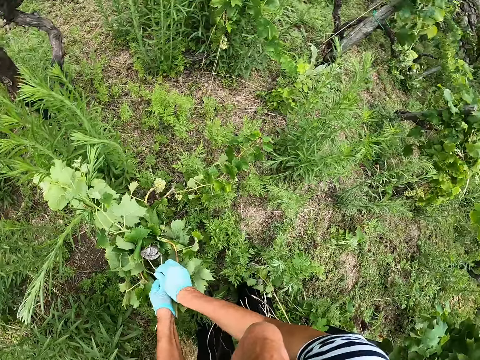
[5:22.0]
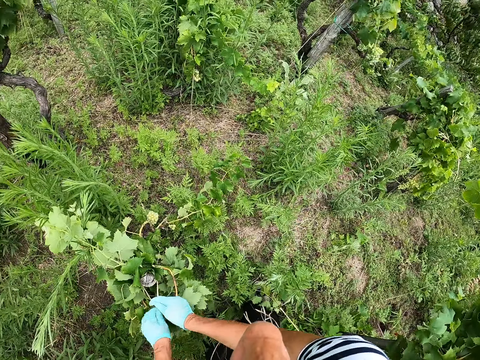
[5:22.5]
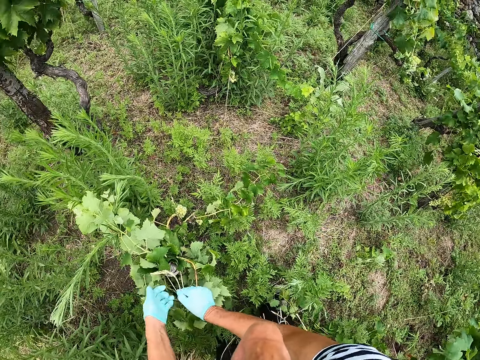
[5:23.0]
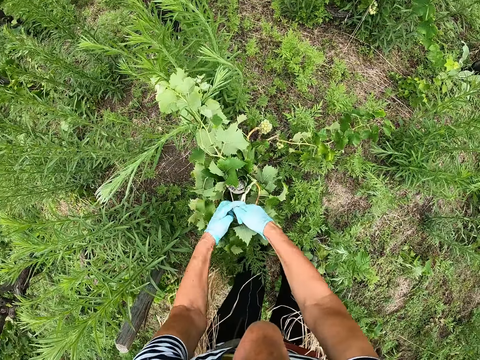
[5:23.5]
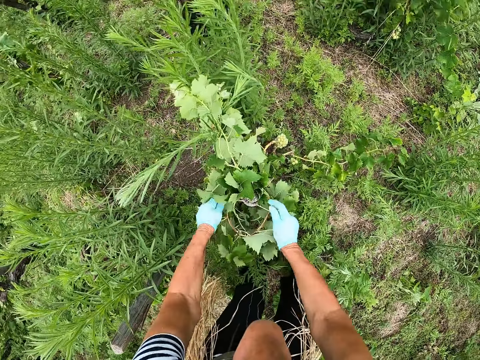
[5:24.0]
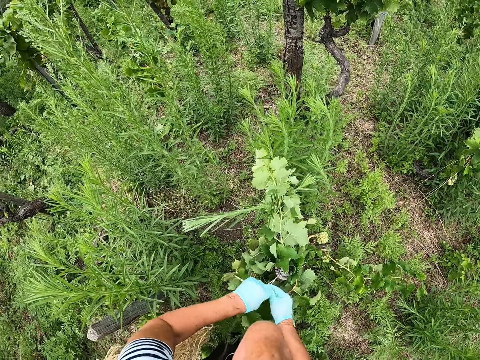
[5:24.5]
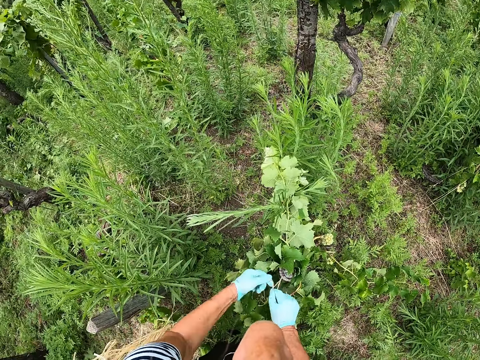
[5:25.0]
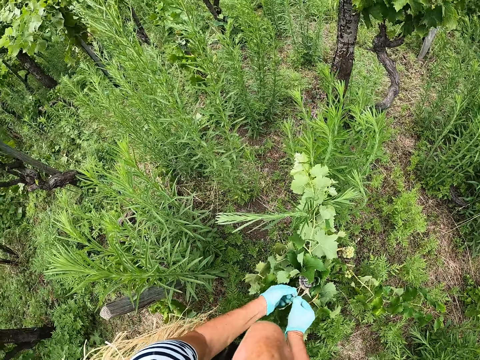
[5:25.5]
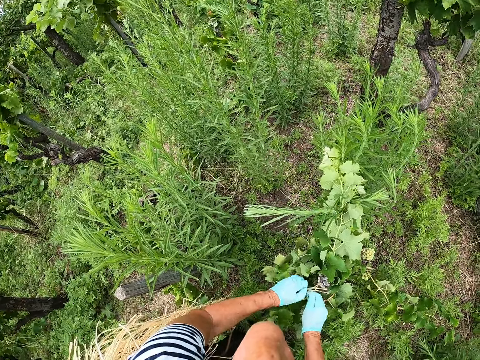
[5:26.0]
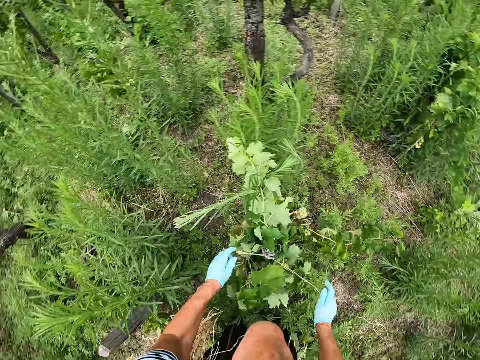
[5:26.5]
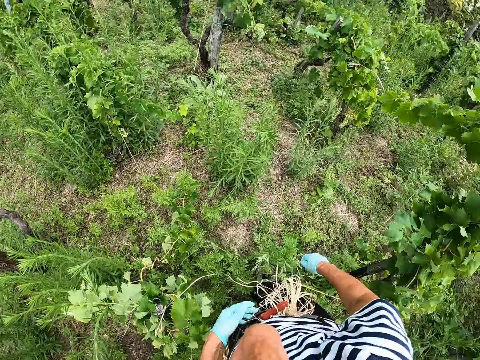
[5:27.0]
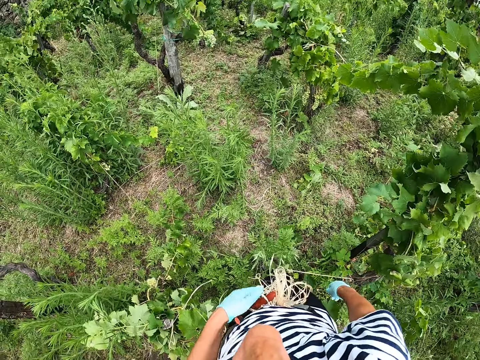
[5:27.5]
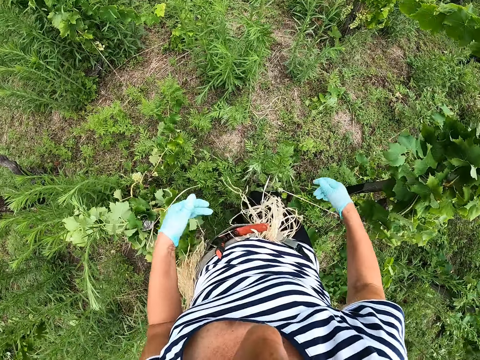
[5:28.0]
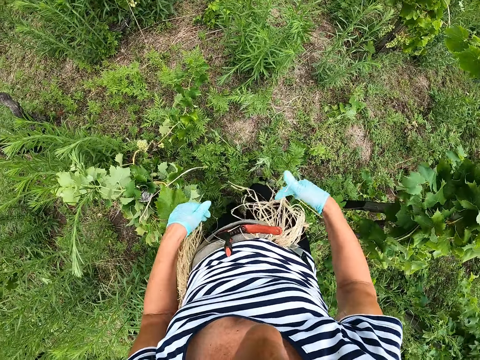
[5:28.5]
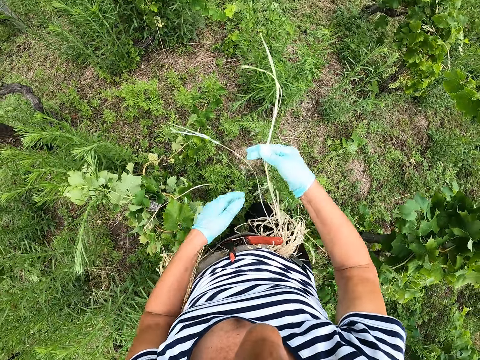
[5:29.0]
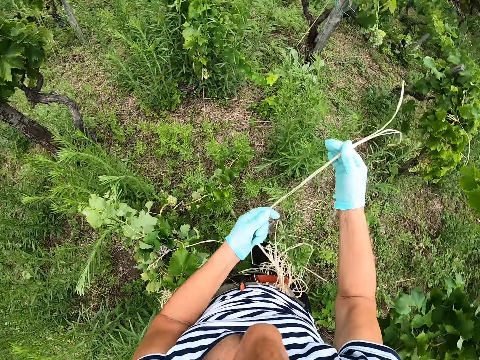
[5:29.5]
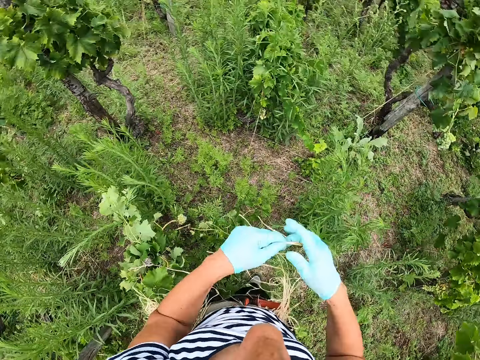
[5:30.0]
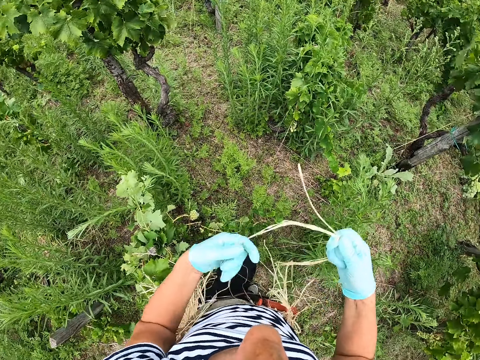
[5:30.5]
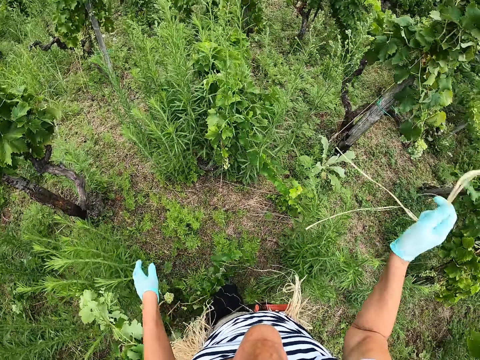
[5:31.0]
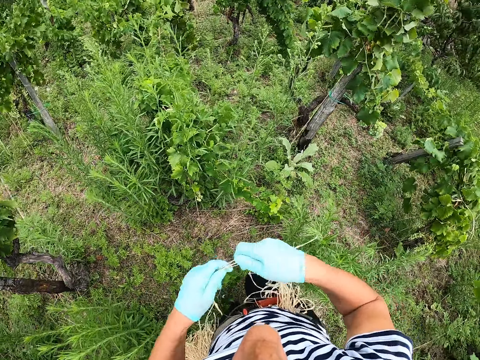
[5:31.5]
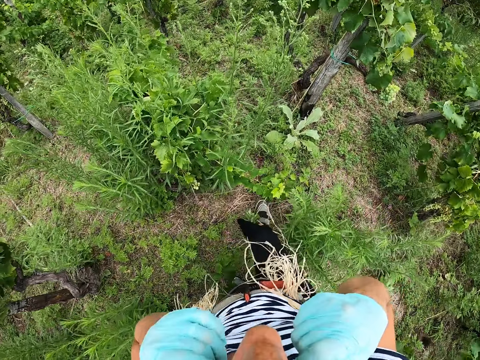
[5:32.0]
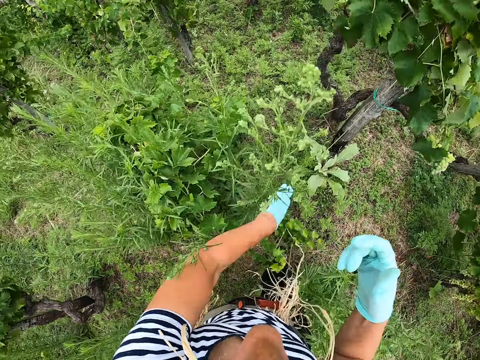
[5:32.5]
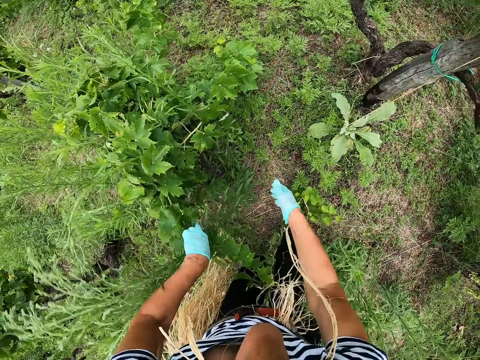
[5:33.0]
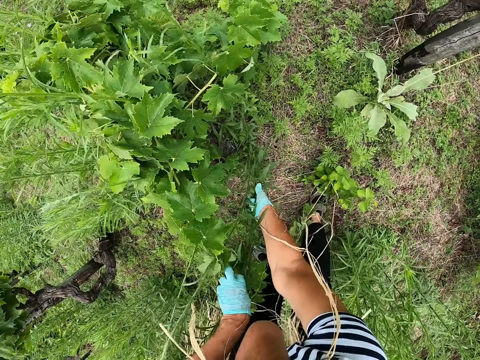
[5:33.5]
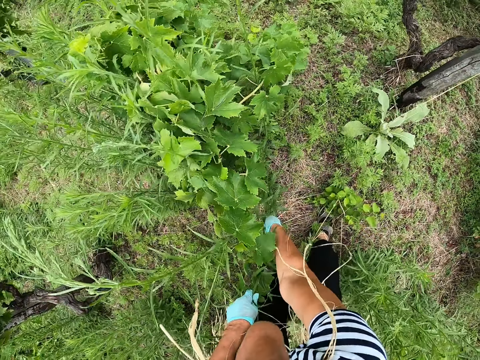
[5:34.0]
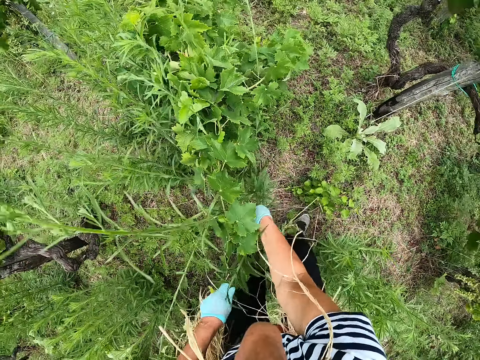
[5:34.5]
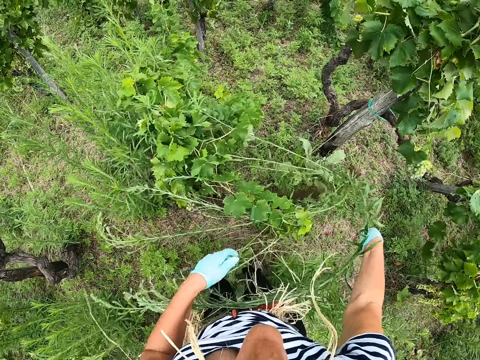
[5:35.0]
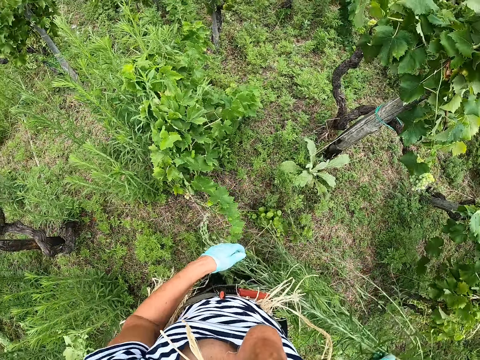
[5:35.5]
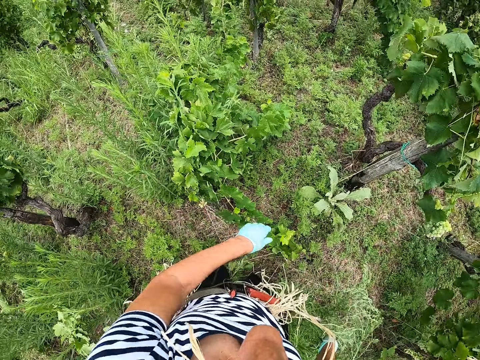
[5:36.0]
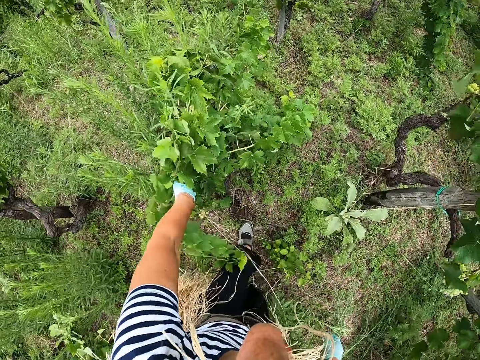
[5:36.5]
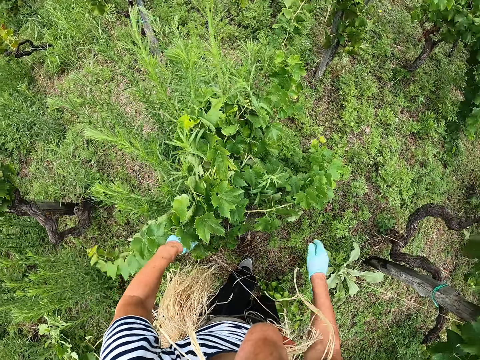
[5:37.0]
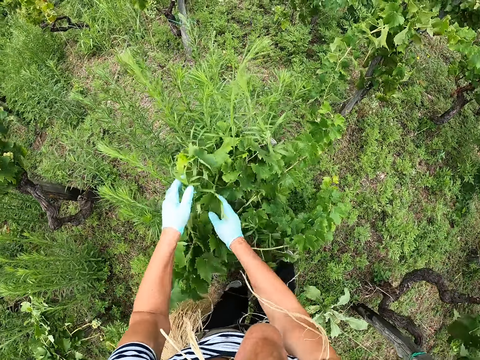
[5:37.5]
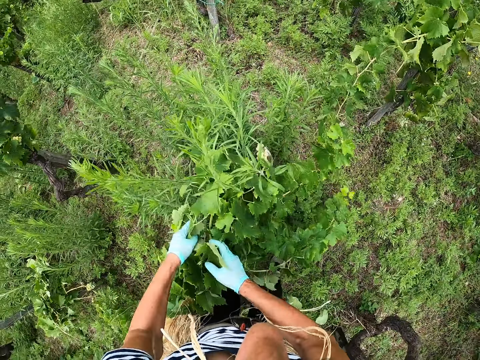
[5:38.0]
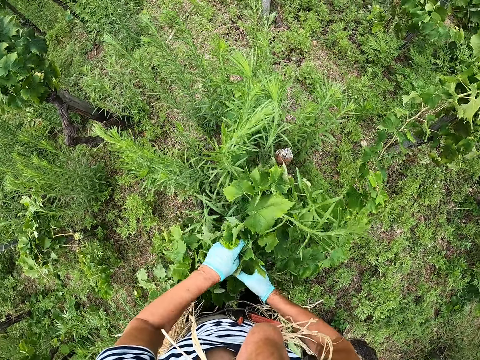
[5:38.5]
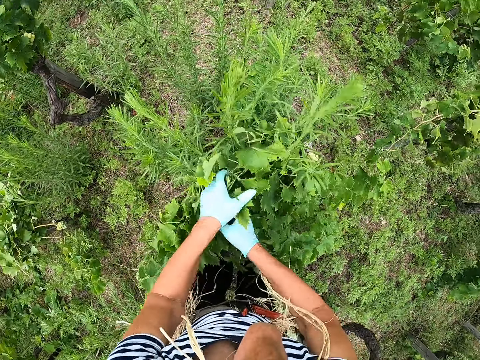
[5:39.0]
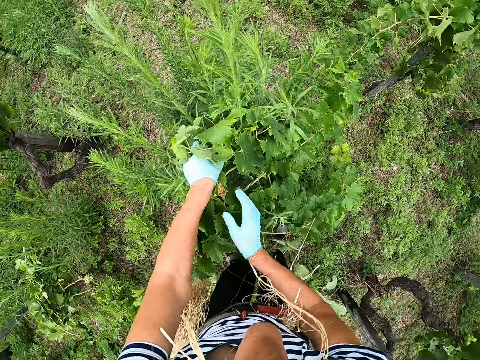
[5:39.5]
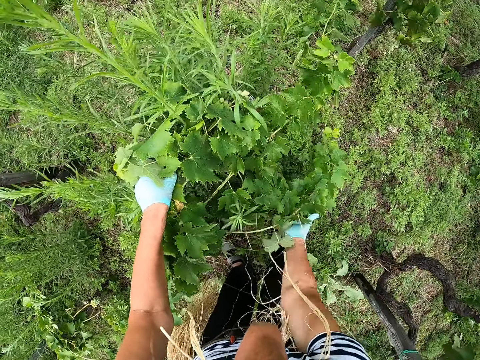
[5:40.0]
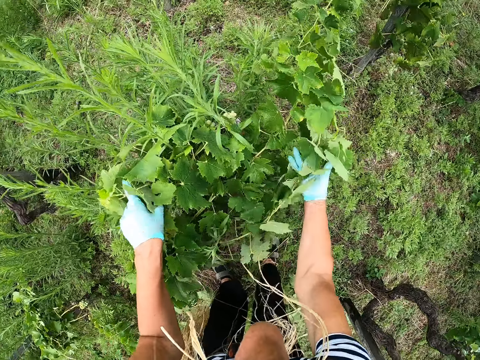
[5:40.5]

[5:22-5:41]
The camera wearer picks sisal fiber from the waist. They walk around. They put the sisal fiber in the mouth. They uproot a plant from the ground. They hold the plant. They put the plant on the ground. They attach the plant to the stake.

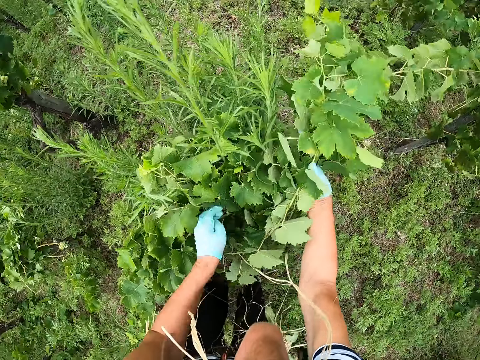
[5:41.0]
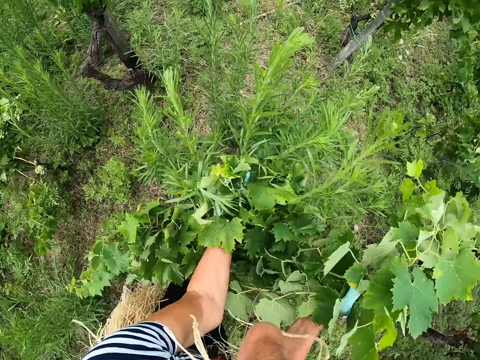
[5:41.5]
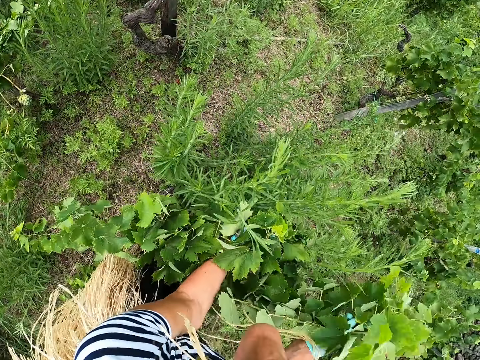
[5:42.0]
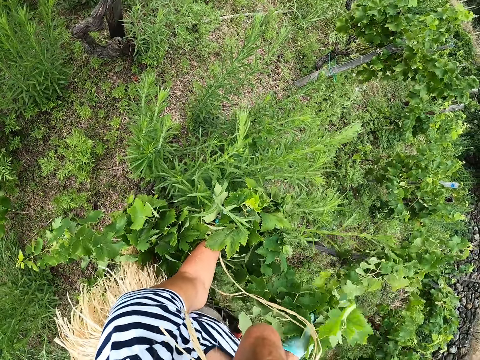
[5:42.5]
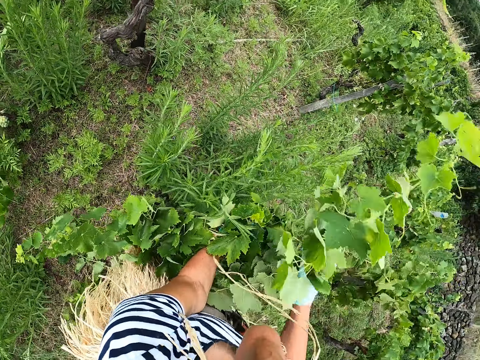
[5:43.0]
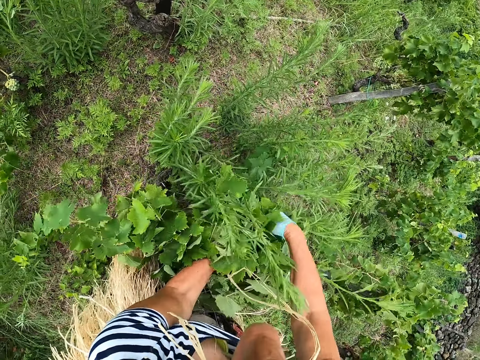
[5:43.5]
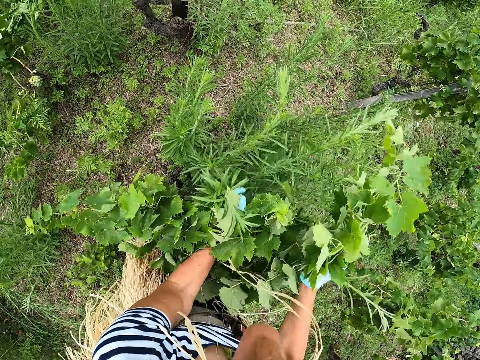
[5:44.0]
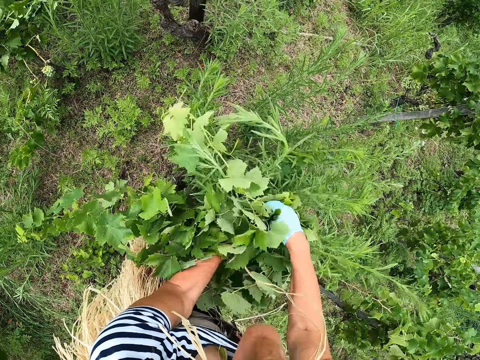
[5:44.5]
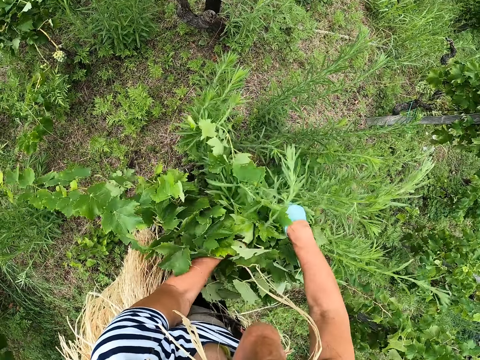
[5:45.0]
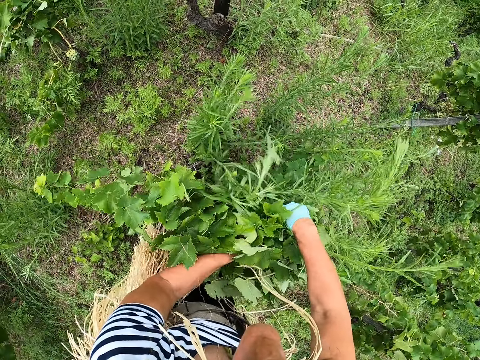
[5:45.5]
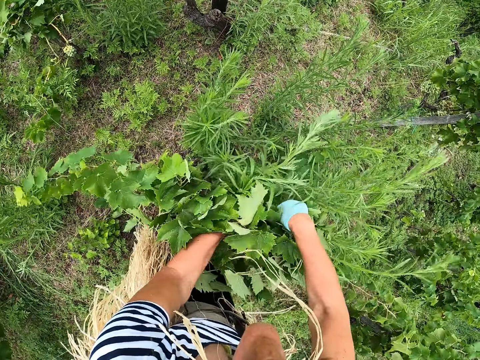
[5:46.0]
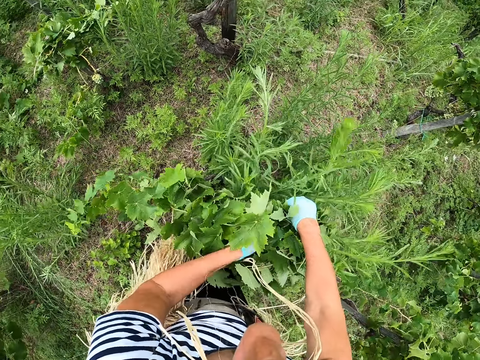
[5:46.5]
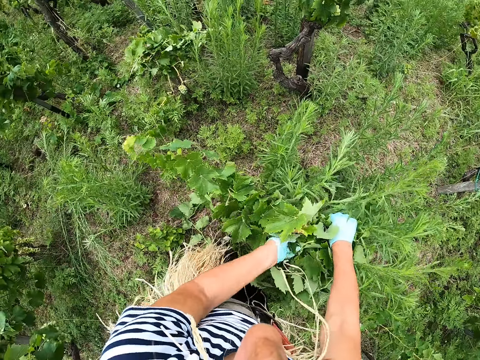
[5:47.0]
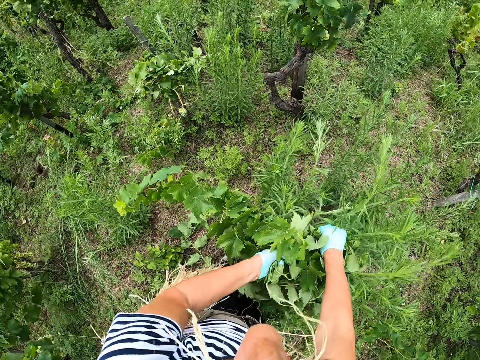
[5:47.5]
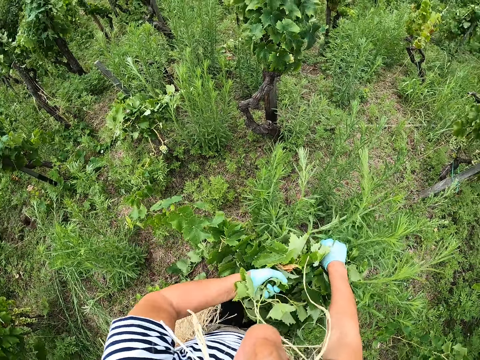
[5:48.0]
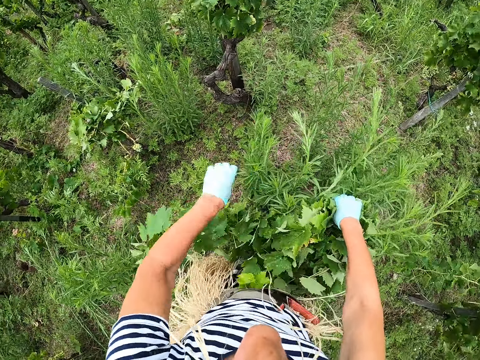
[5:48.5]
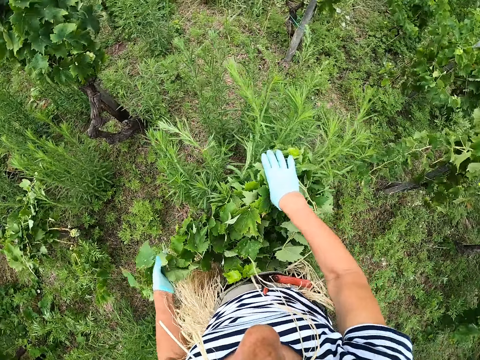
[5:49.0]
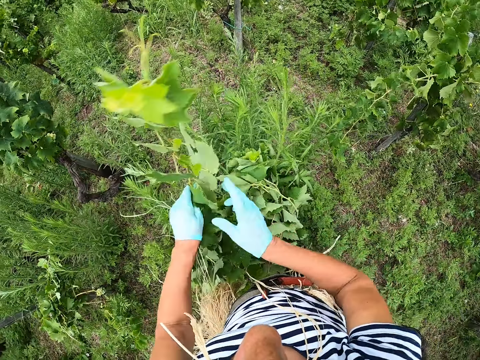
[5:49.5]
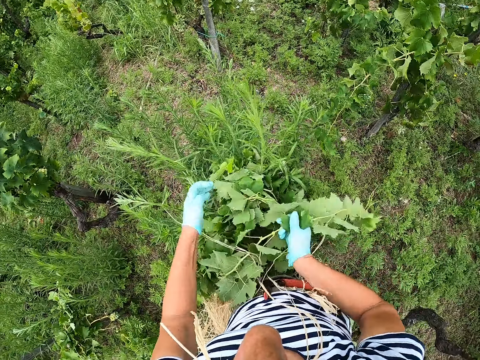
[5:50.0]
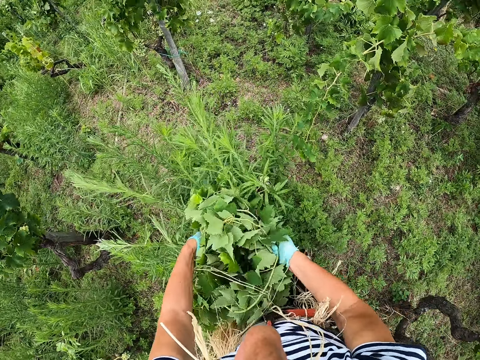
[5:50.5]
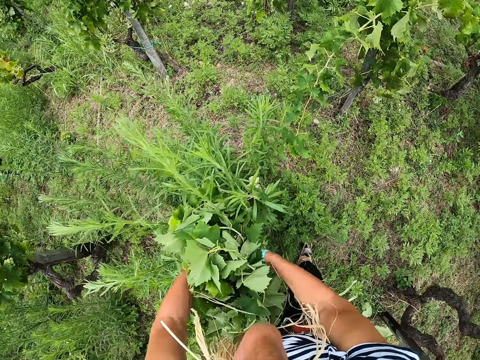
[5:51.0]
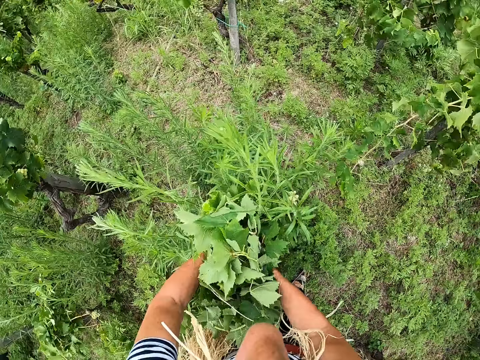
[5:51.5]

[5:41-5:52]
The camera wearer adjusts a plant.
